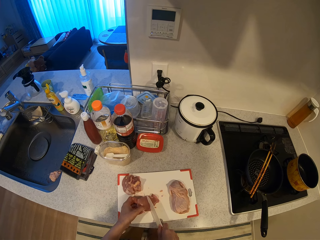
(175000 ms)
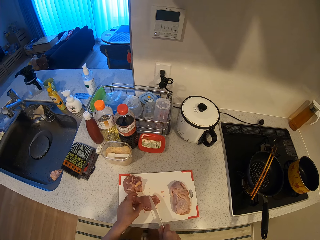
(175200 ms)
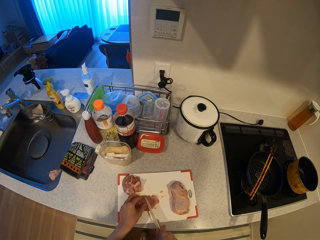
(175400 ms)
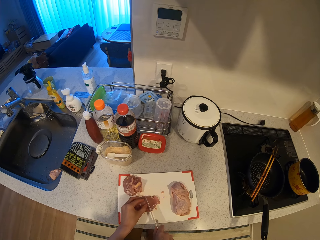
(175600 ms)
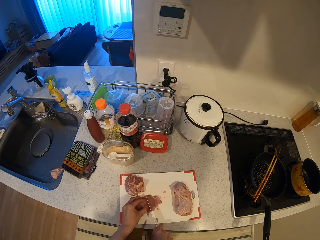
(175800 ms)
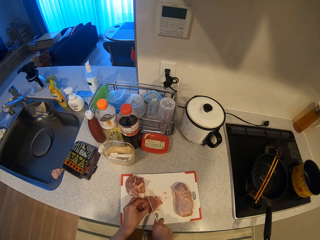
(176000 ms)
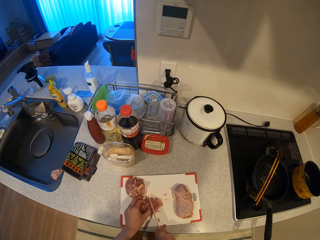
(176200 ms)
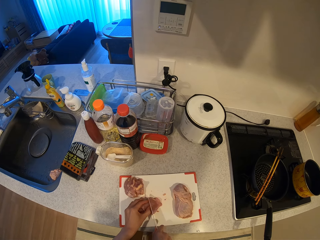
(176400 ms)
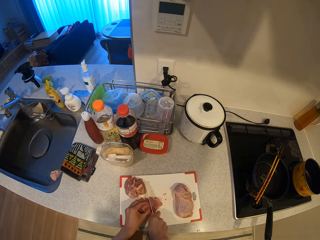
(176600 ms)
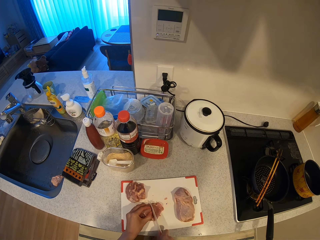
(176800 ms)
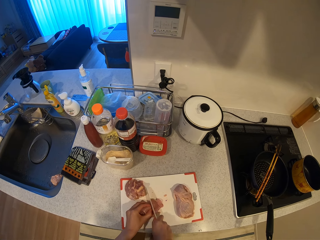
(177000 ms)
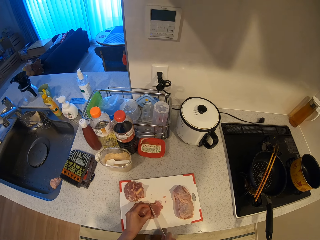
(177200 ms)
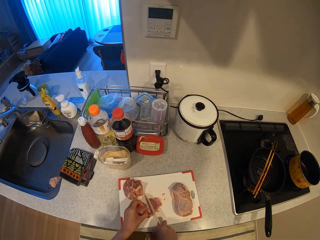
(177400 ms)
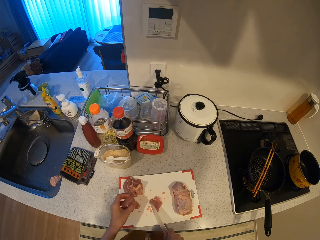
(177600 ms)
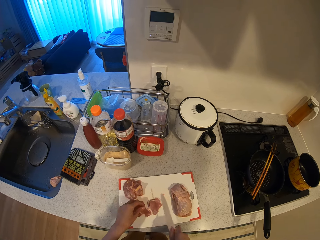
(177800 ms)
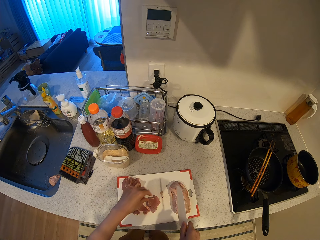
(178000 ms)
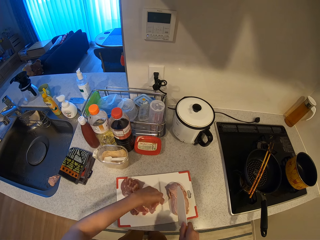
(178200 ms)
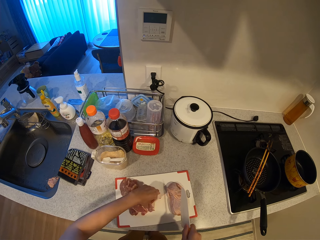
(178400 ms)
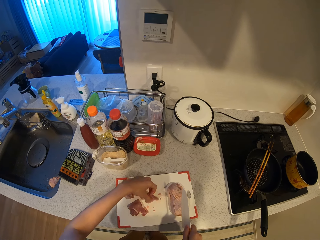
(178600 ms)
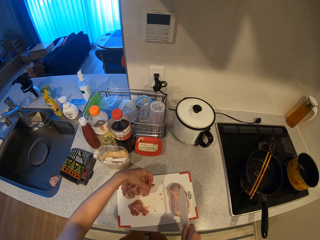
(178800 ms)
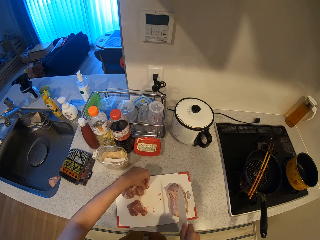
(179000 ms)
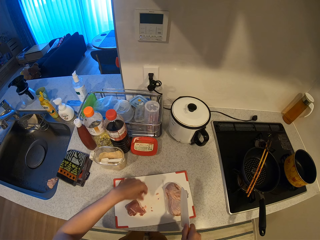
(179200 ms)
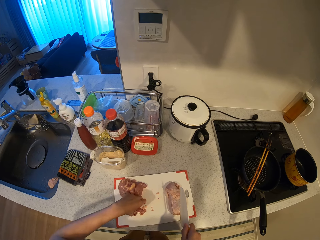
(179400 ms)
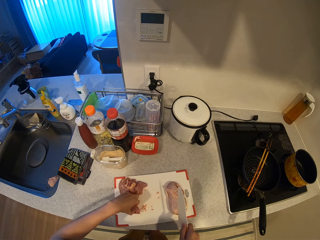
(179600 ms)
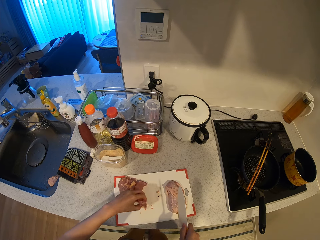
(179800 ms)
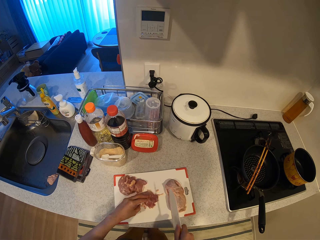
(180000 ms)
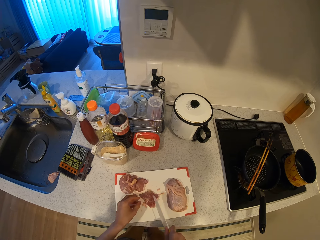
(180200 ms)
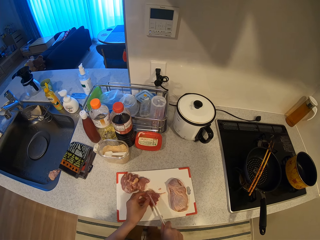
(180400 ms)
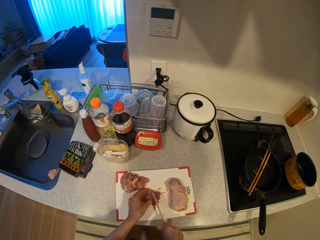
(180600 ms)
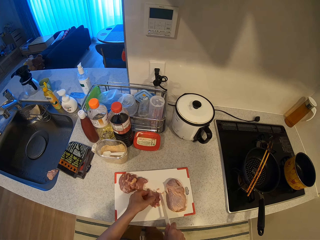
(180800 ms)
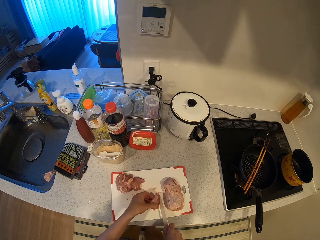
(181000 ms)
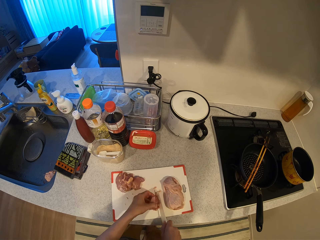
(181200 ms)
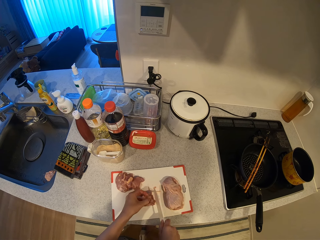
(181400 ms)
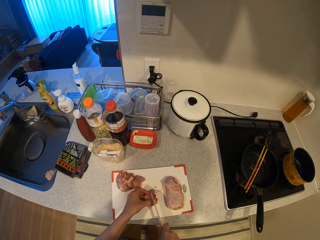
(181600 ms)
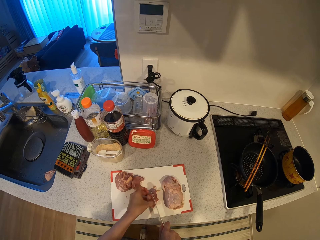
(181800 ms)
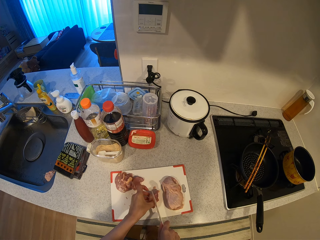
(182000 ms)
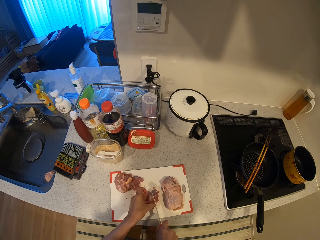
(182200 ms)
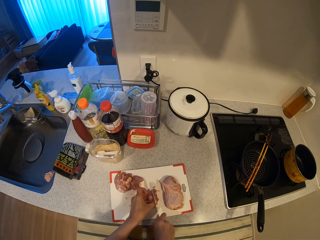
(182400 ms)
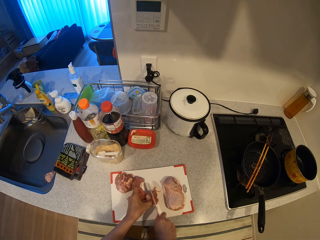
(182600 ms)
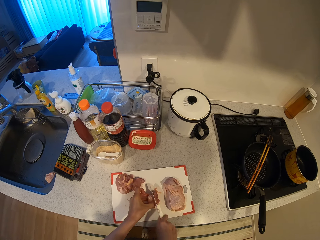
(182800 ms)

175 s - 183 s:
The camera wearer turns the meat. They cut the meat.

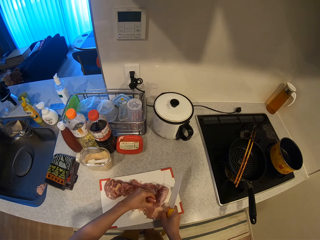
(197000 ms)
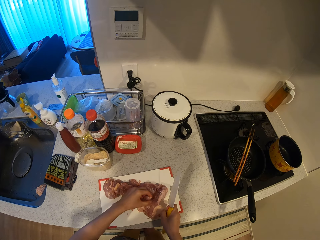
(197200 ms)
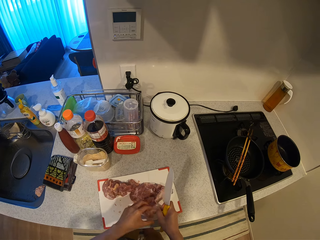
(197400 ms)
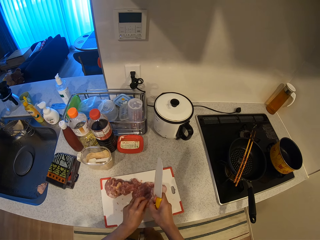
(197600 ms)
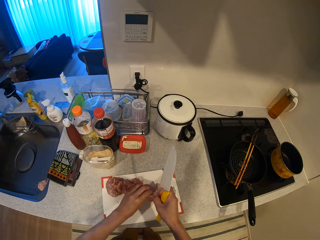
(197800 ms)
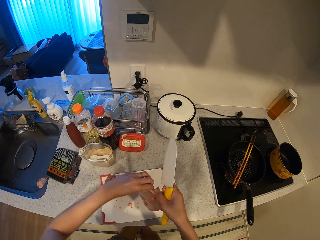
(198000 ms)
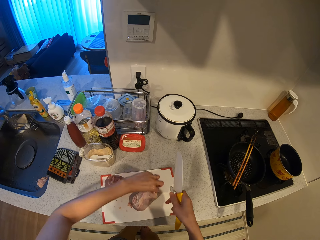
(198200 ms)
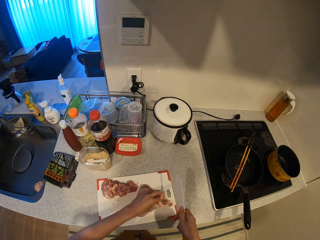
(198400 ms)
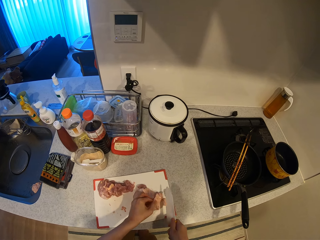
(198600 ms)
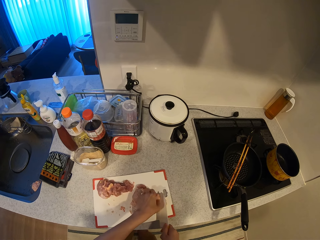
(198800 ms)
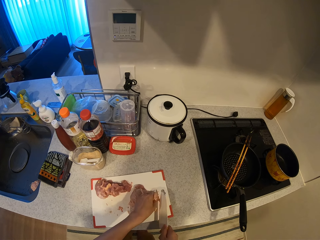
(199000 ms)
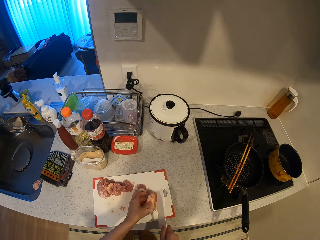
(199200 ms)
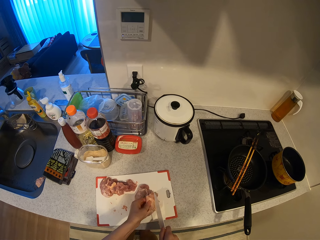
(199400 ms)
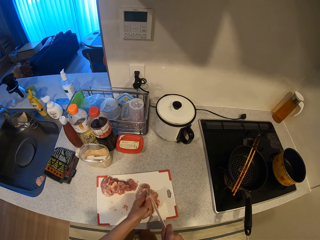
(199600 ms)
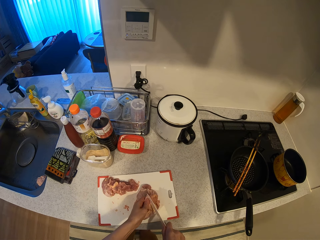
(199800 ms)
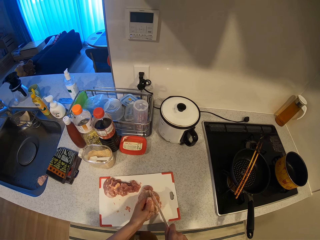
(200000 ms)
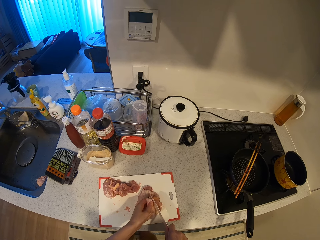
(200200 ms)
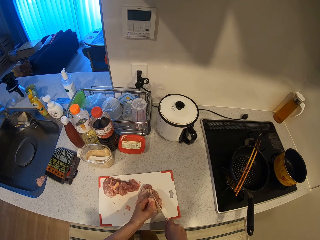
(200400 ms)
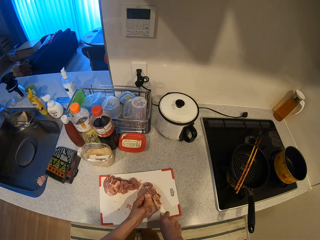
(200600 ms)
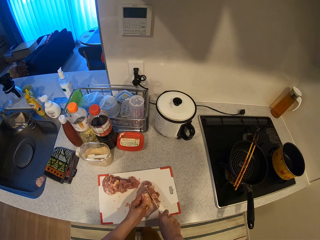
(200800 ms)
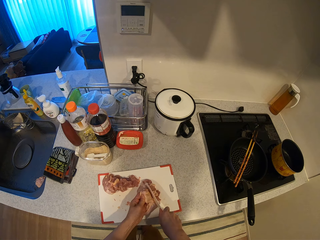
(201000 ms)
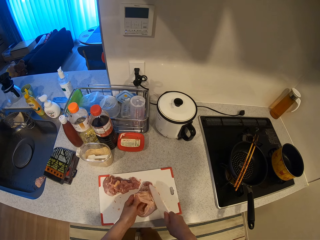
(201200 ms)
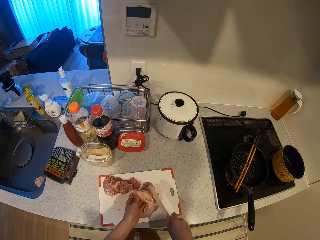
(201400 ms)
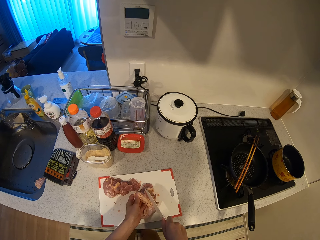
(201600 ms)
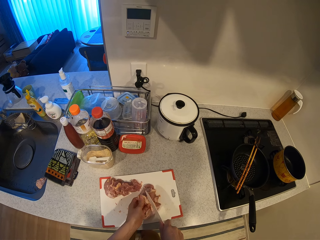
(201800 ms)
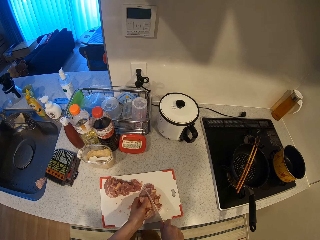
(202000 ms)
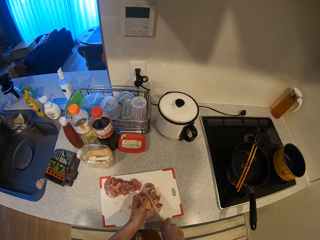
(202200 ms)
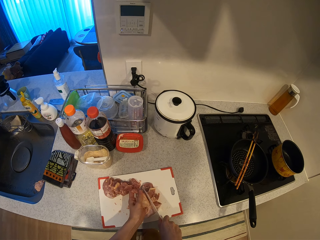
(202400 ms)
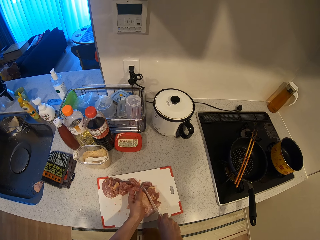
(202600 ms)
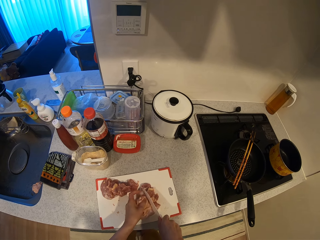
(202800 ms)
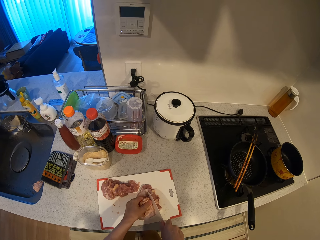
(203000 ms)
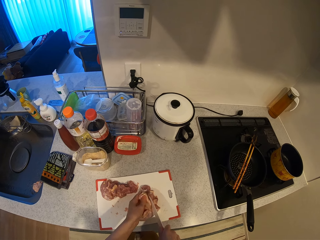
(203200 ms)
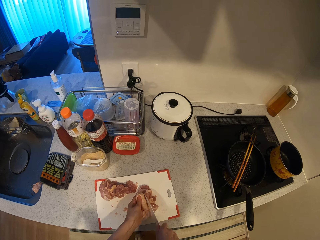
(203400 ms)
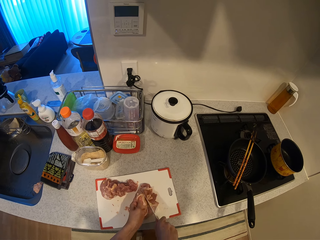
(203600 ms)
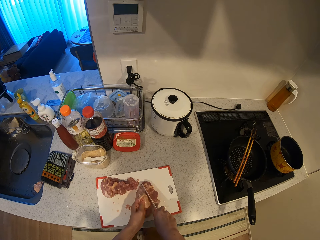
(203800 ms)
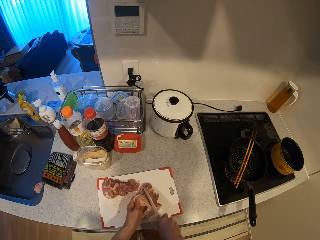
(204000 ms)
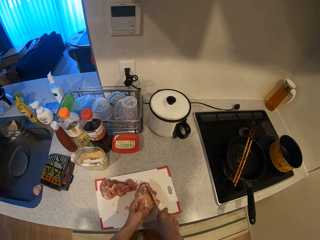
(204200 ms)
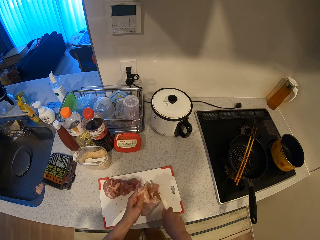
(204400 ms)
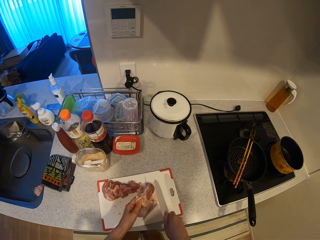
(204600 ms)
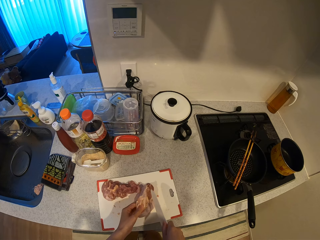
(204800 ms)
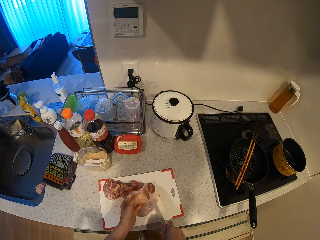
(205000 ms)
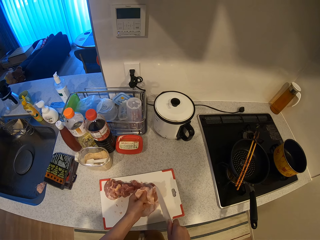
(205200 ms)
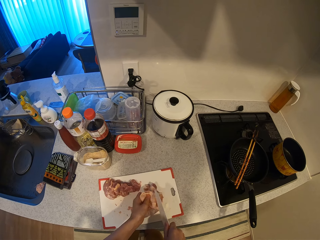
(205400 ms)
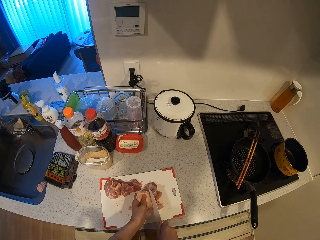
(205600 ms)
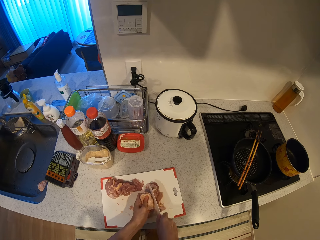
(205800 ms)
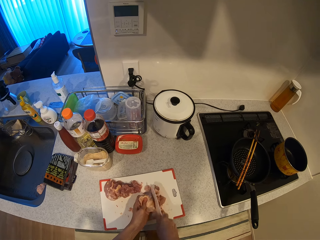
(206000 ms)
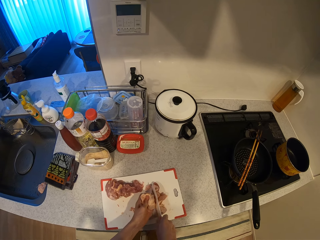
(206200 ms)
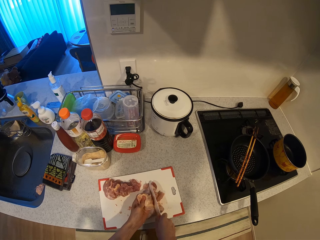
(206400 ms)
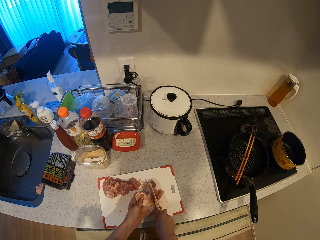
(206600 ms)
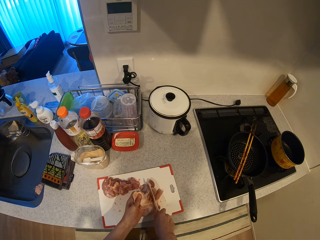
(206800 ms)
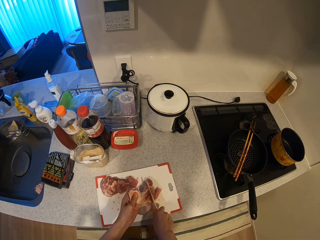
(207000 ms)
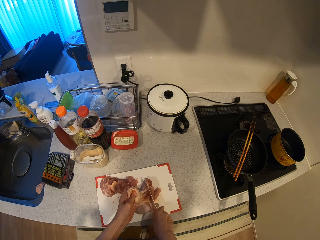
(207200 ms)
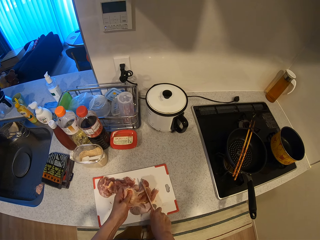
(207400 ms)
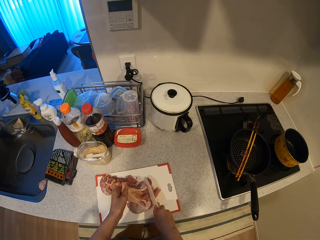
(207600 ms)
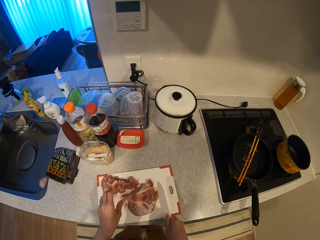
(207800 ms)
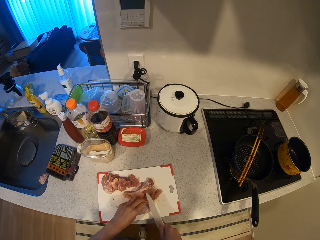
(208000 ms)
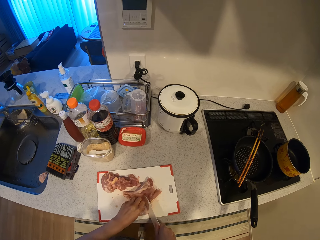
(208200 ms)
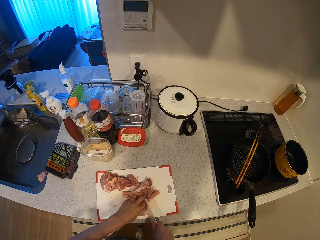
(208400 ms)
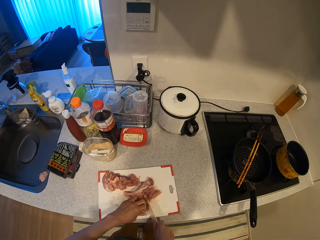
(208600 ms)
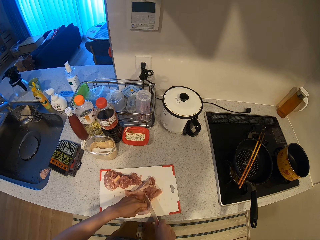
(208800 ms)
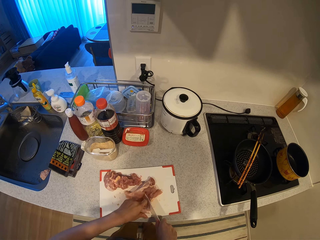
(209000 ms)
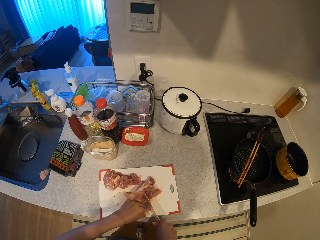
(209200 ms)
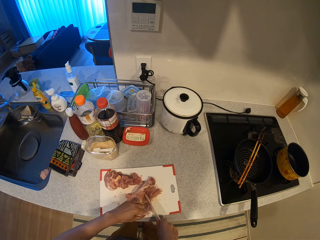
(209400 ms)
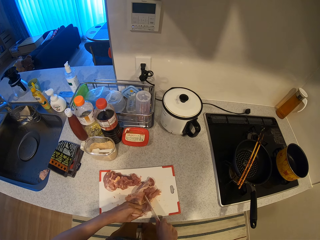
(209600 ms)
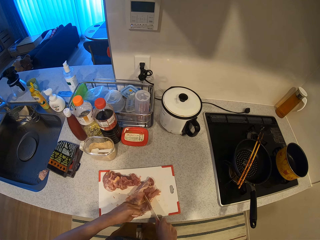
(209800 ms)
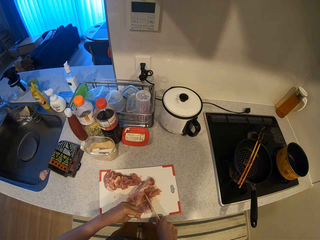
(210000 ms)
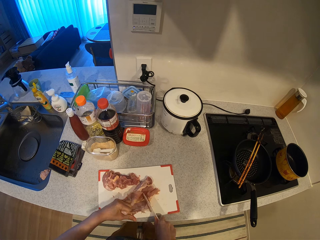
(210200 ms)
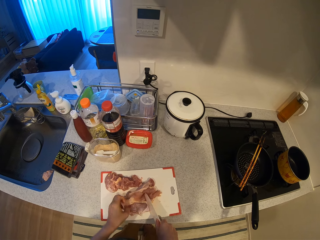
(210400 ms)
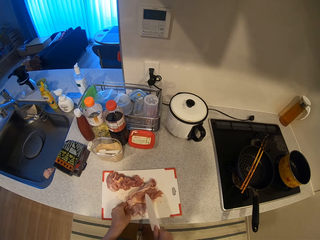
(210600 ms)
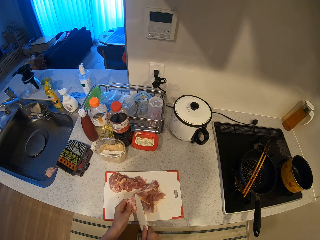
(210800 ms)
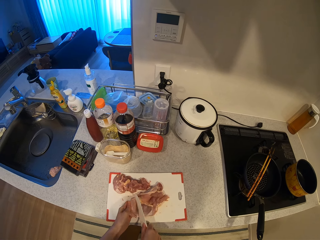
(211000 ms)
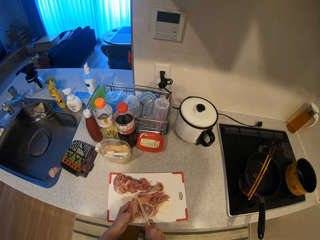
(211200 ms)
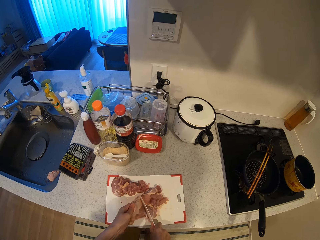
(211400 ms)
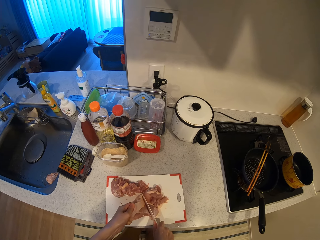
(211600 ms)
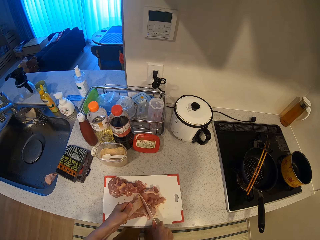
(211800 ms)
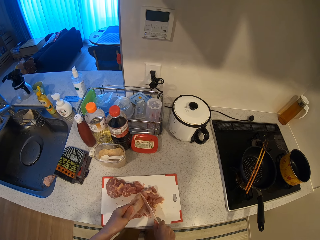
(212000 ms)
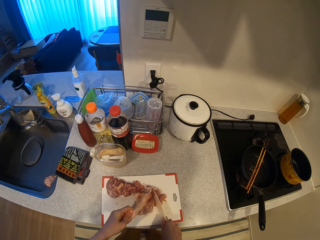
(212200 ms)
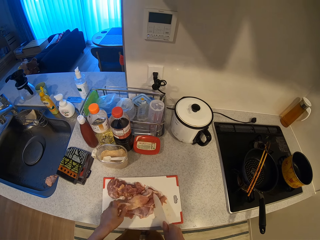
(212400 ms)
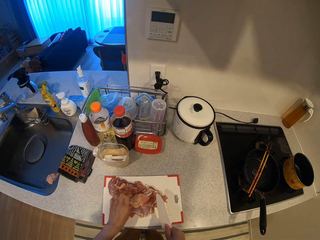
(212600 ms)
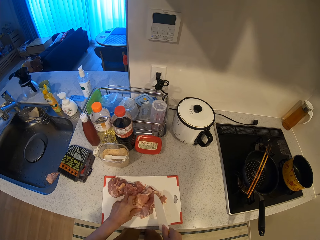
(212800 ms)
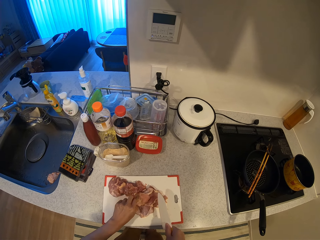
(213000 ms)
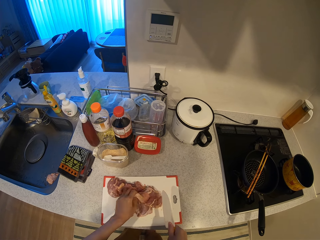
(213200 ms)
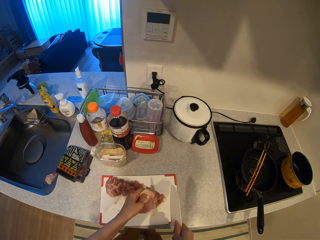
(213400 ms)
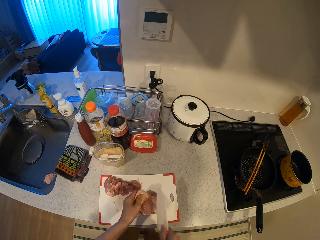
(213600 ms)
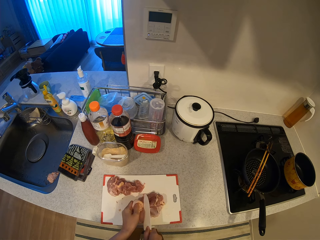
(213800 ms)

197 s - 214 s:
The camera wearer turns the meat. They cut the meat.
